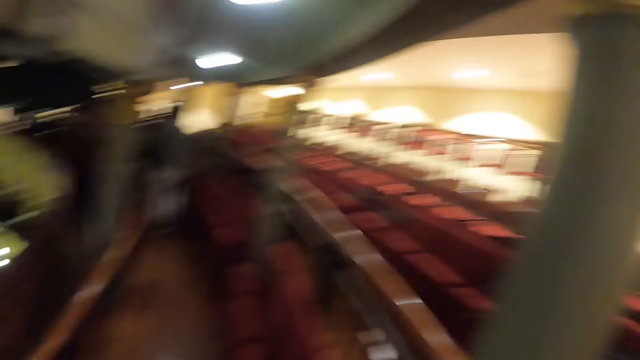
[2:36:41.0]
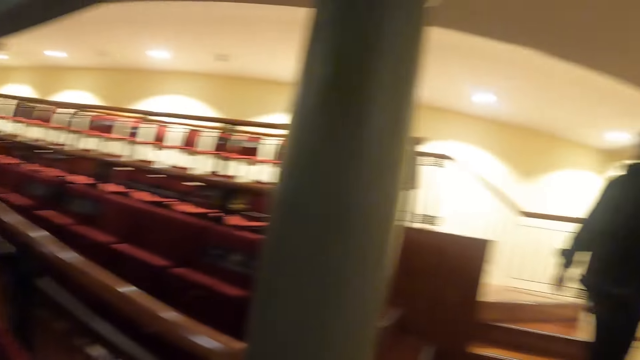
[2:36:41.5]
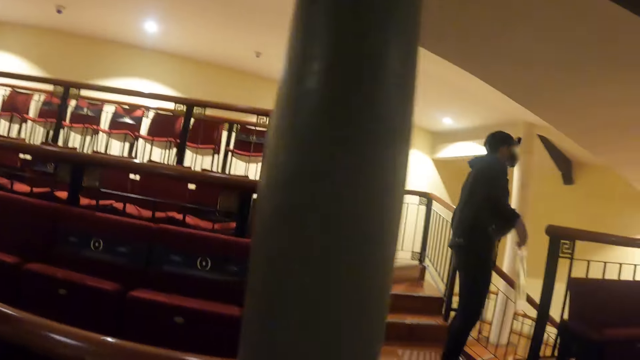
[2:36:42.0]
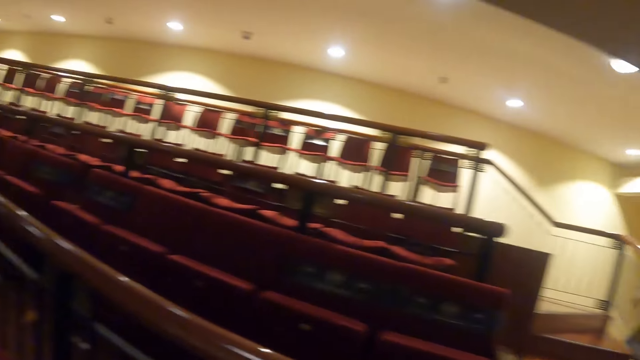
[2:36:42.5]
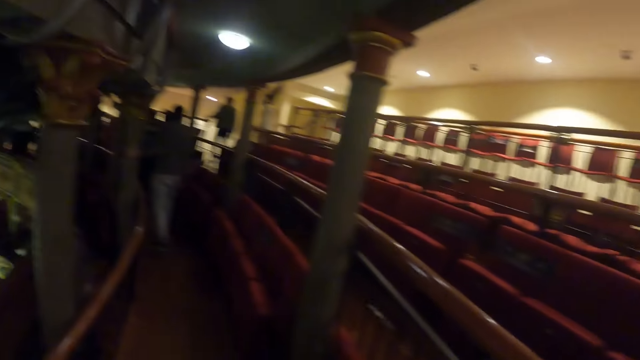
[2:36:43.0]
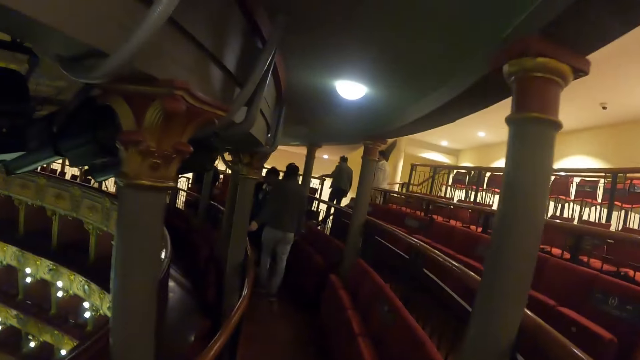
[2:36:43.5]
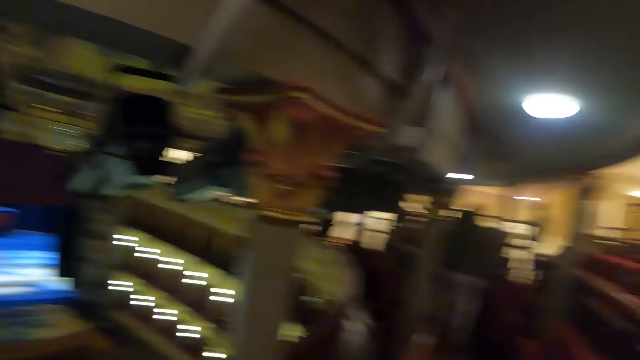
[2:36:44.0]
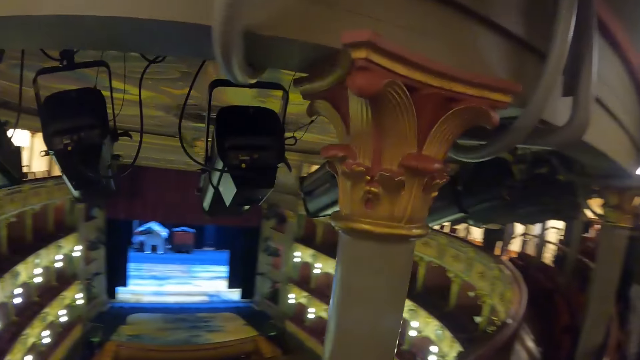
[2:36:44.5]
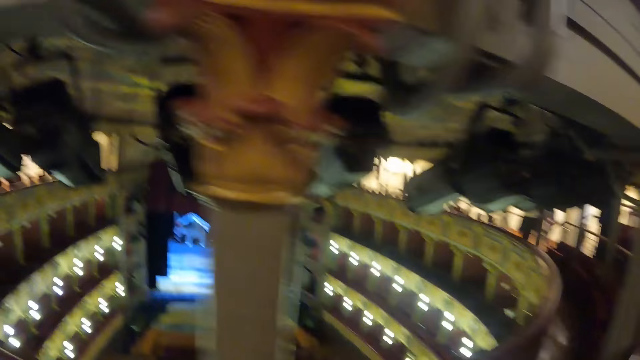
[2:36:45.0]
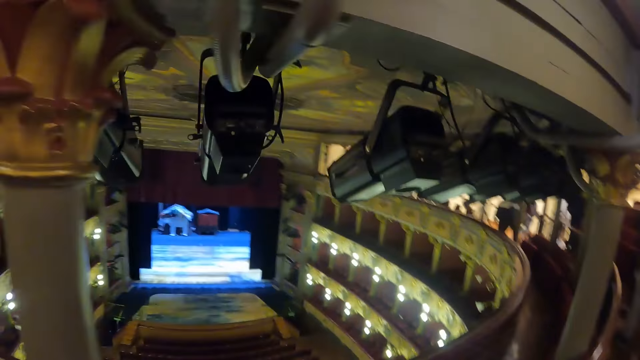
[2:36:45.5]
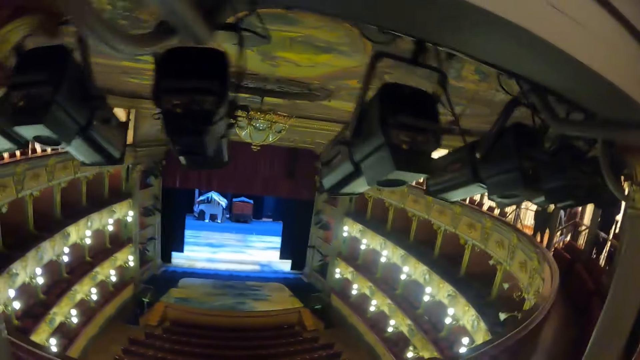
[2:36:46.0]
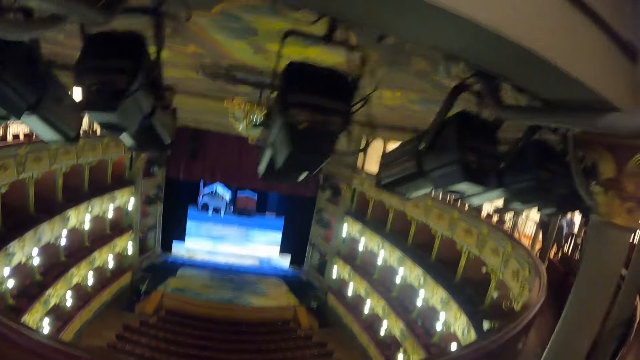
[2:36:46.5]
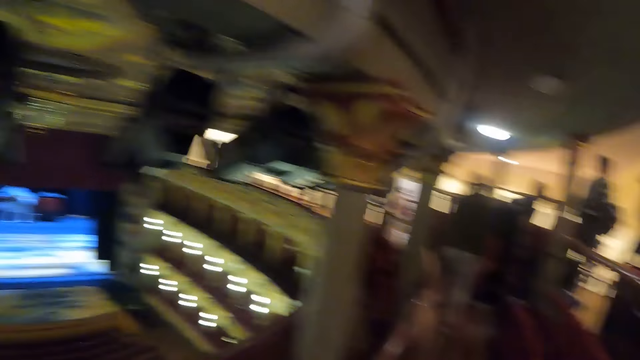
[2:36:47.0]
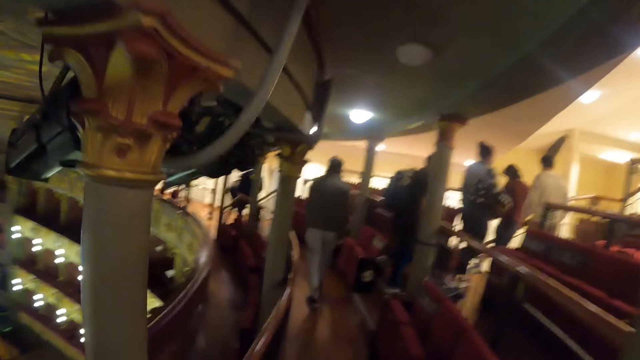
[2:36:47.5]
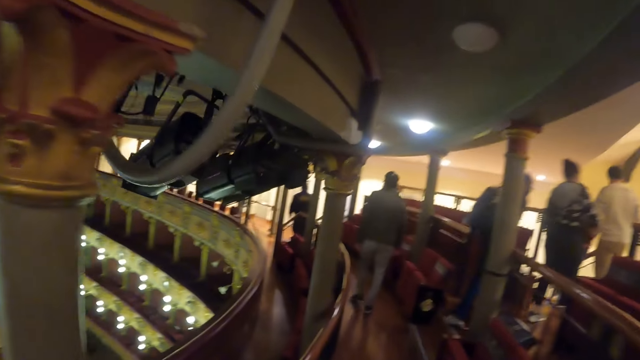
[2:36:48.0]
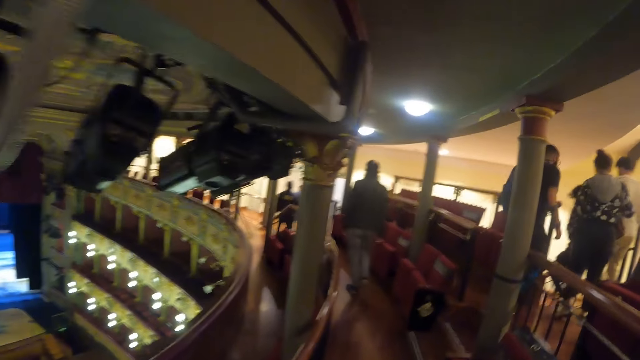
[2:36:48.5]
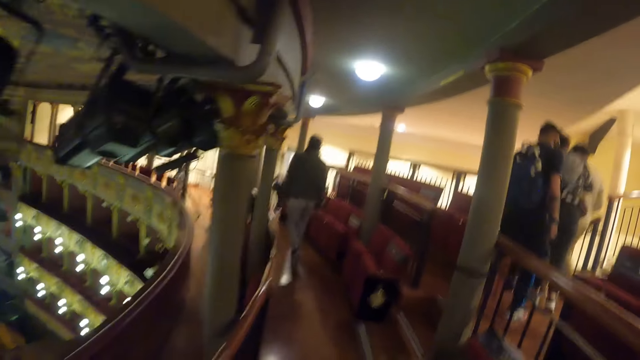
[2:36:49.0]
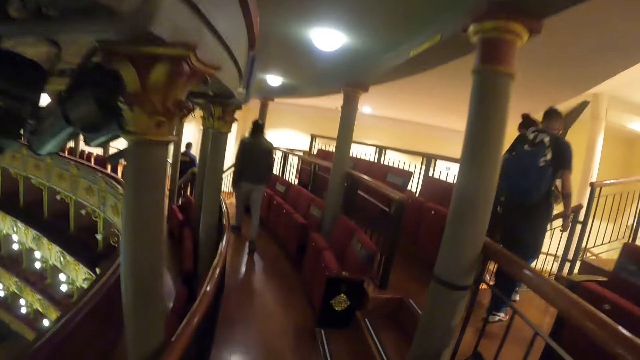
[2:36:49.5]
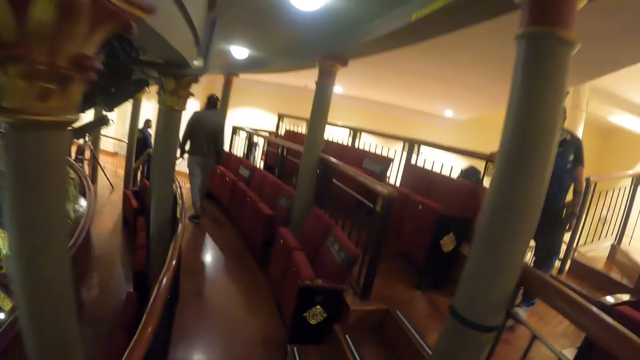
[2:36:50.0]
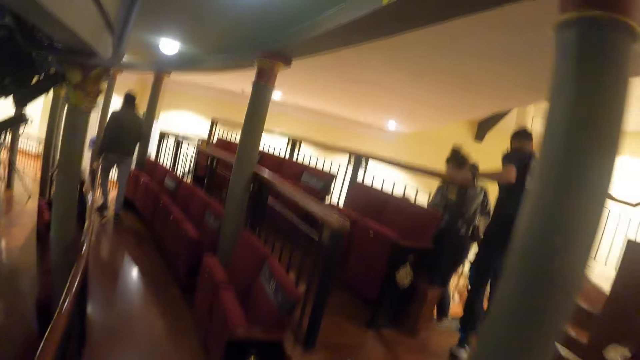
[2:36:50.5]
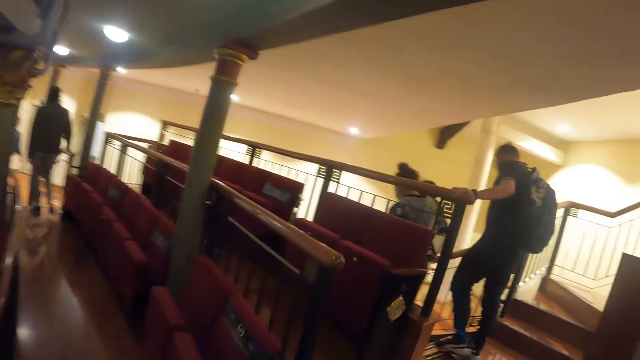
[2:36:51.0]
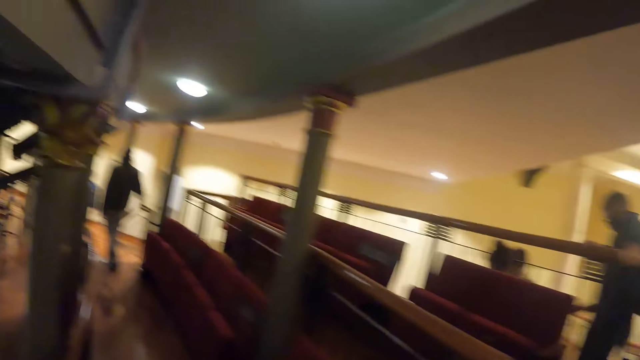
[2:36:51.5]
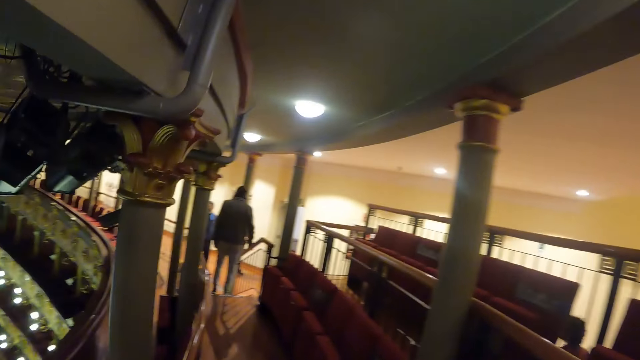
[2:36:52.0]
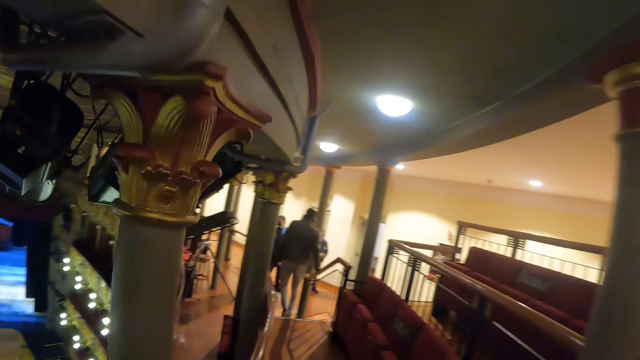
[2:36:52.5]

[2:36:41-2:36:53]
The camera wearer walks around.

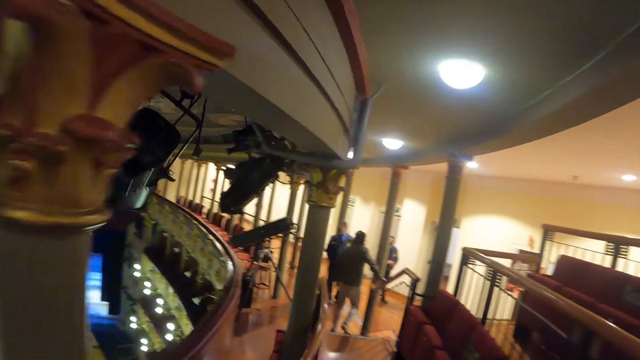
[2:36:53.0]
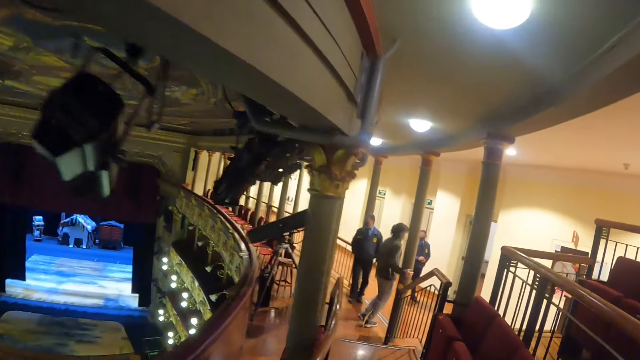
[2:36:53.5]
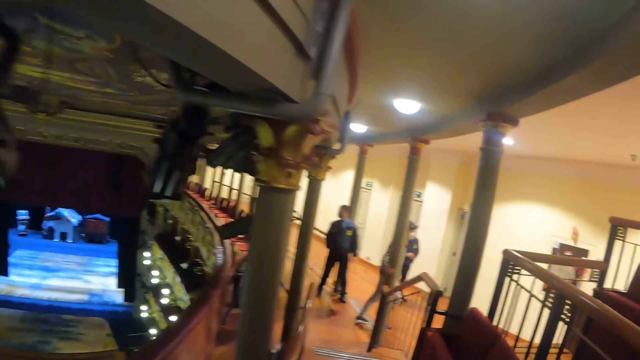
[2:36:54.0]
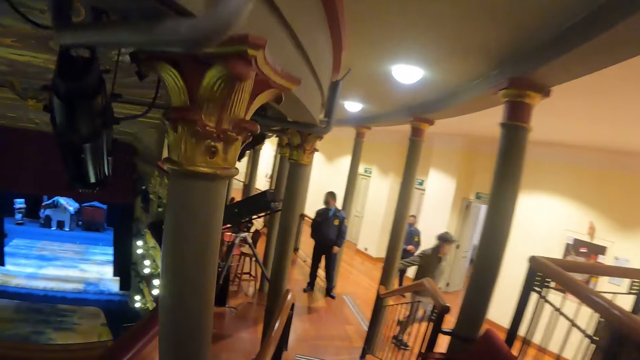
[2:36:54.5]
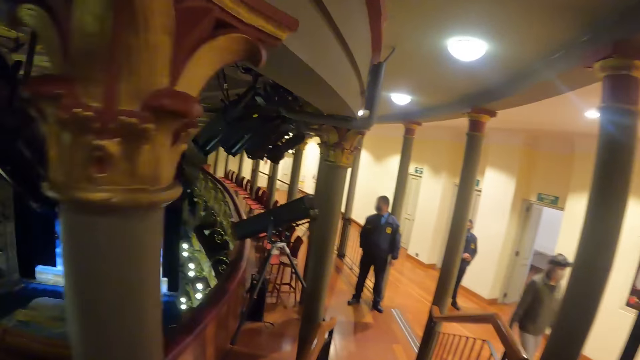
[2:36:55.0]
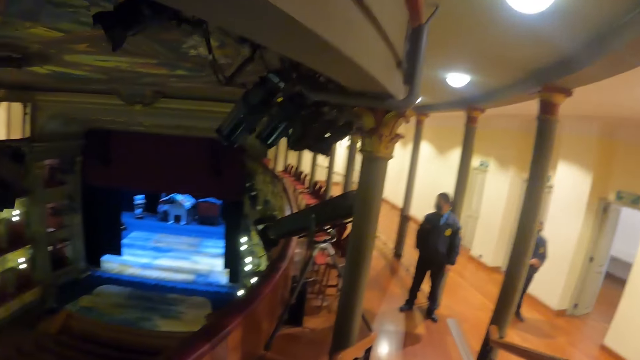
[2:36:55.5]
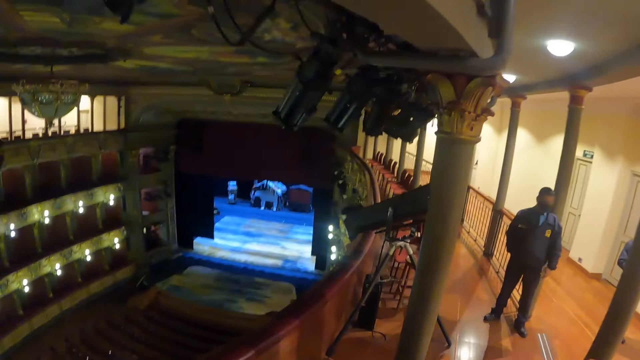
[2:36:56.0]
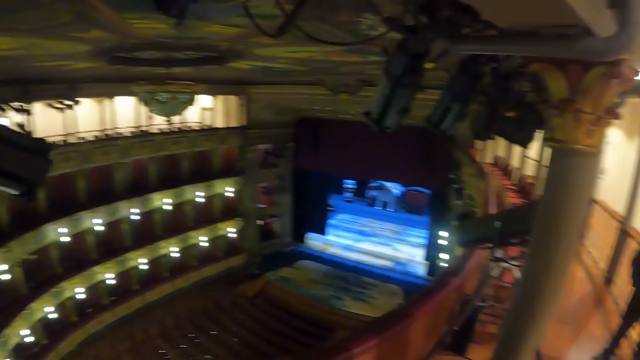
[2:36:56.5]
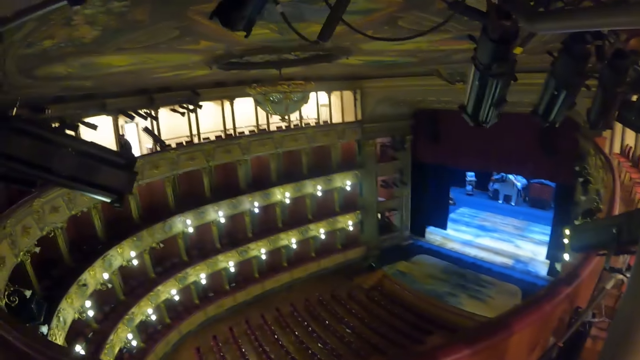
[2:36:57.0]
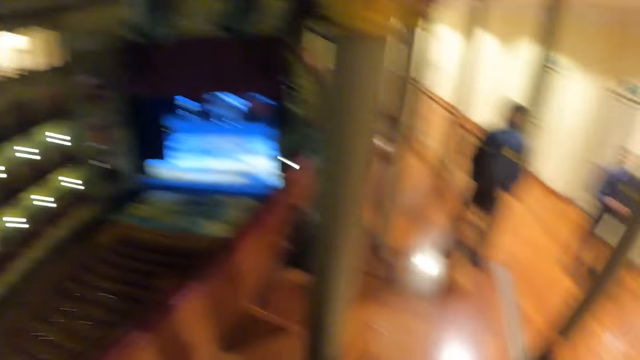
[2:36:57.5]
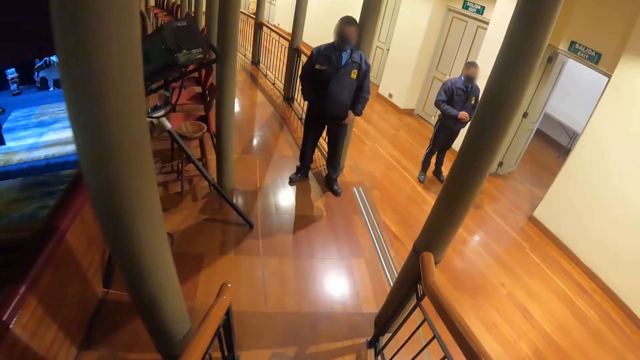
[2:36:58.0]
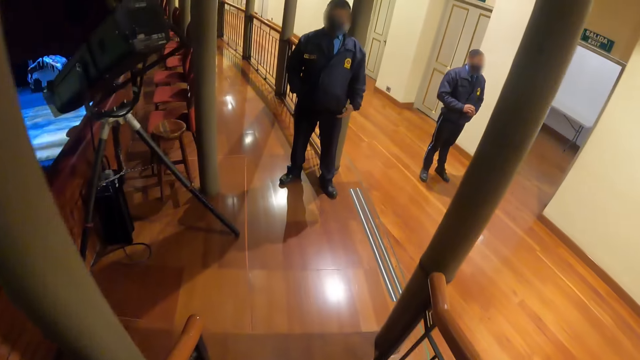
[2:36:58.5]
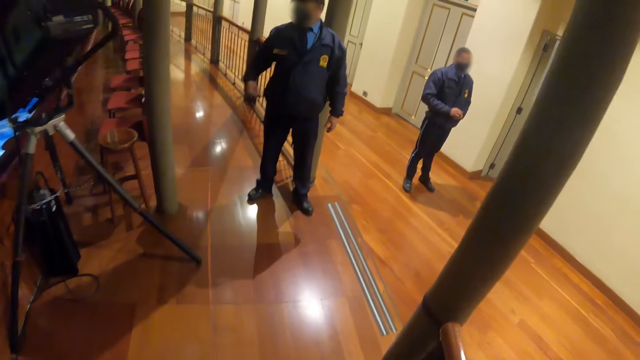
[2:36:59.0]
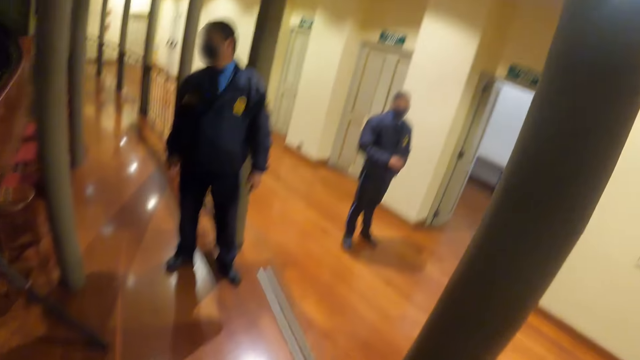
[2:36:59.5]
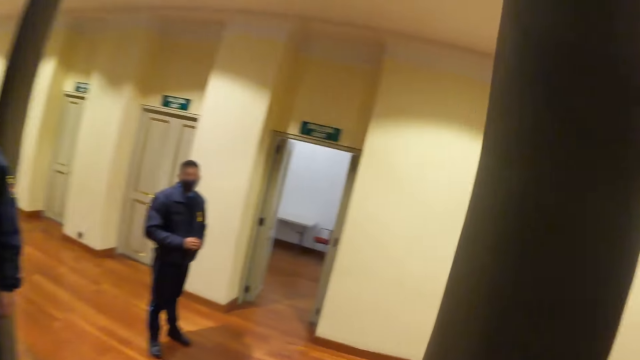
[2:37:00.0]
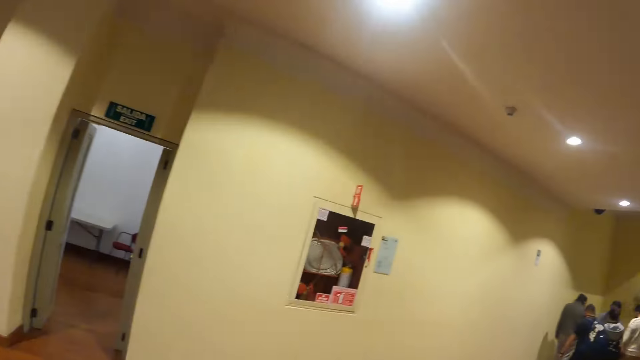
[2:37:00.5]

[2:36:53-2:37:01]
A person moves a hand from a pocket.
